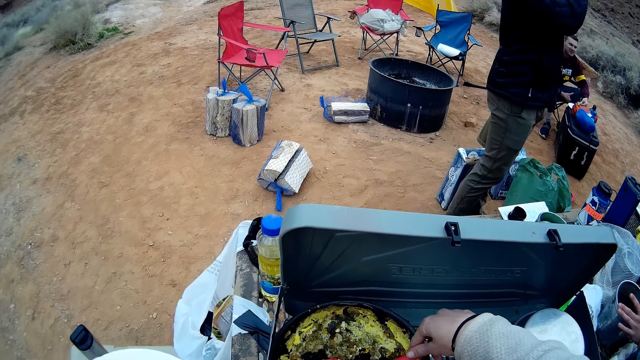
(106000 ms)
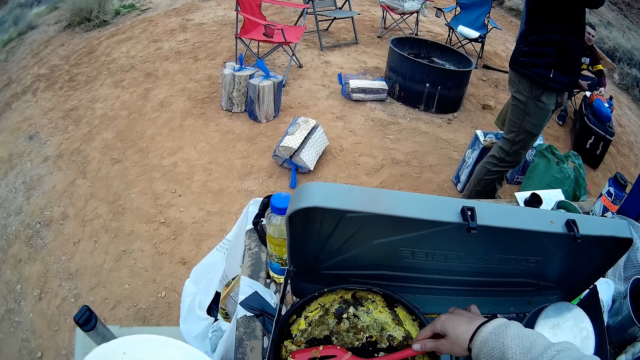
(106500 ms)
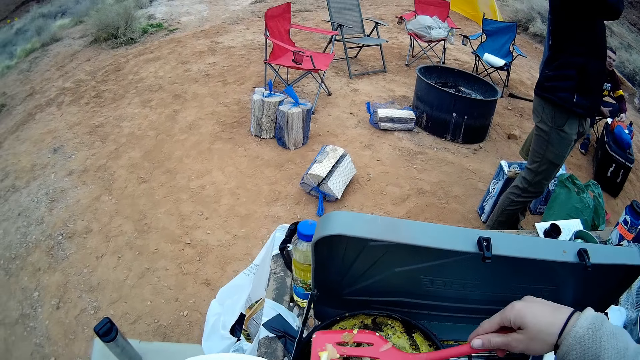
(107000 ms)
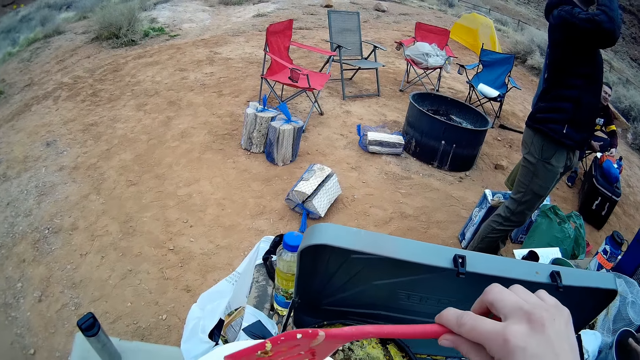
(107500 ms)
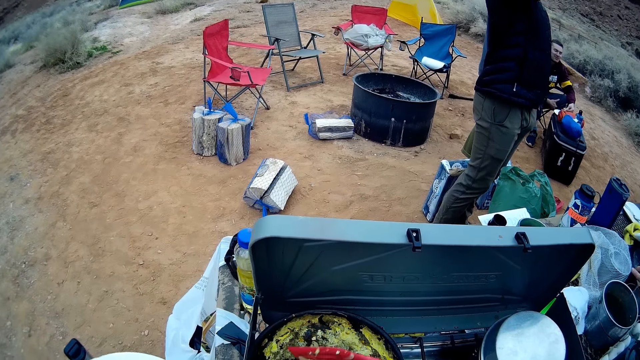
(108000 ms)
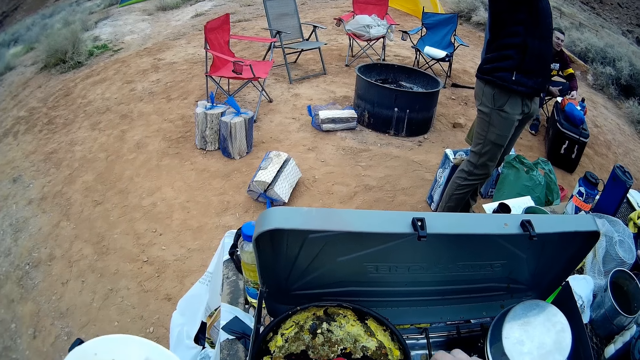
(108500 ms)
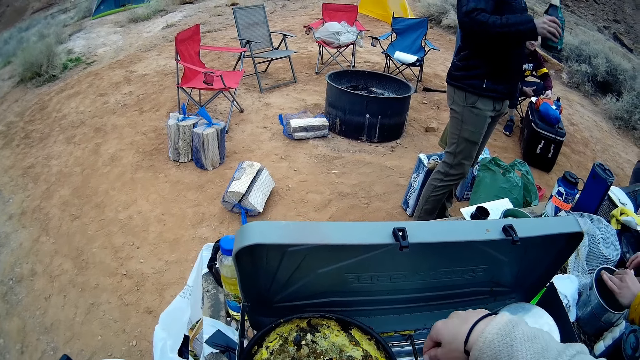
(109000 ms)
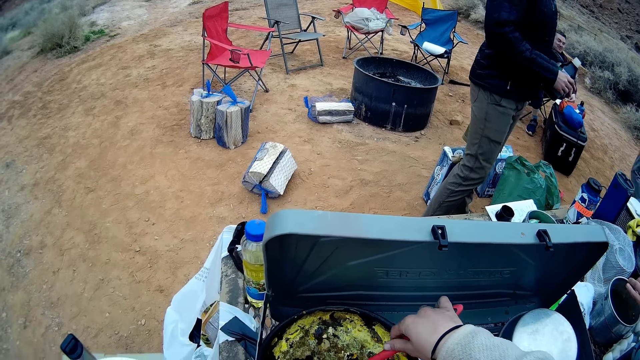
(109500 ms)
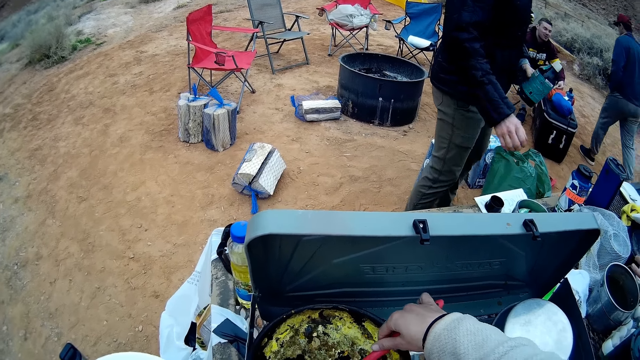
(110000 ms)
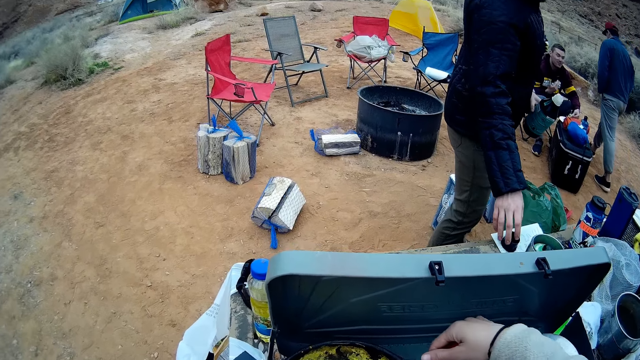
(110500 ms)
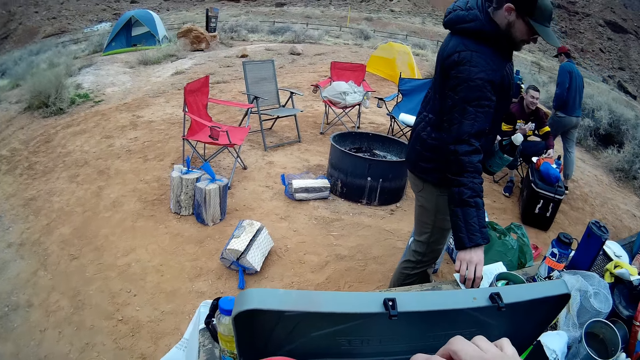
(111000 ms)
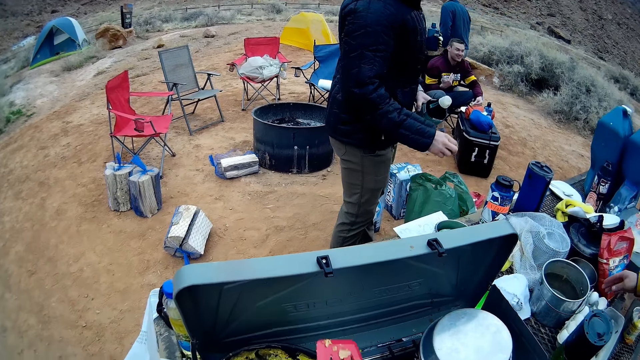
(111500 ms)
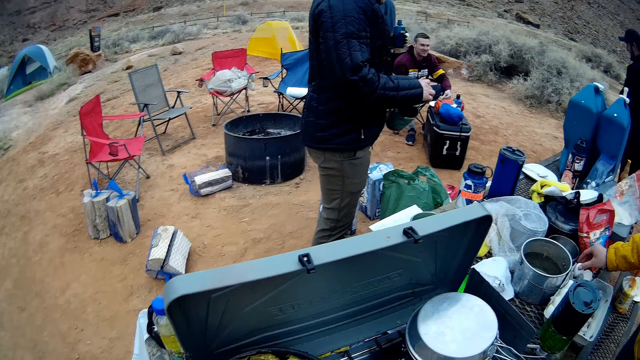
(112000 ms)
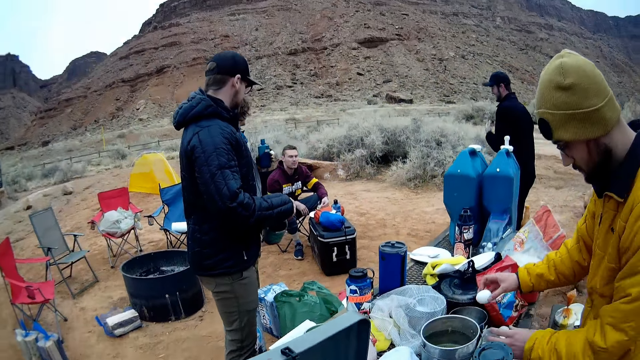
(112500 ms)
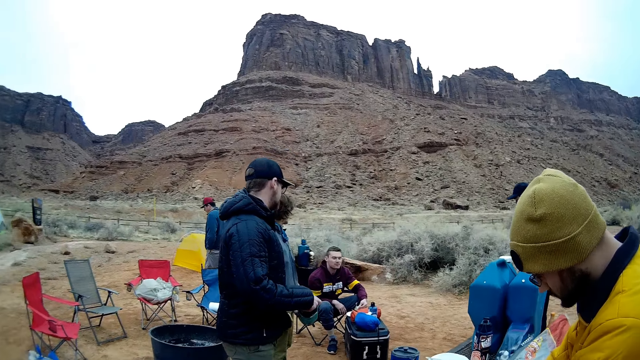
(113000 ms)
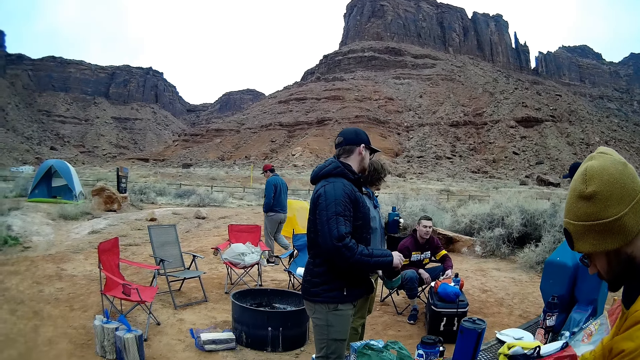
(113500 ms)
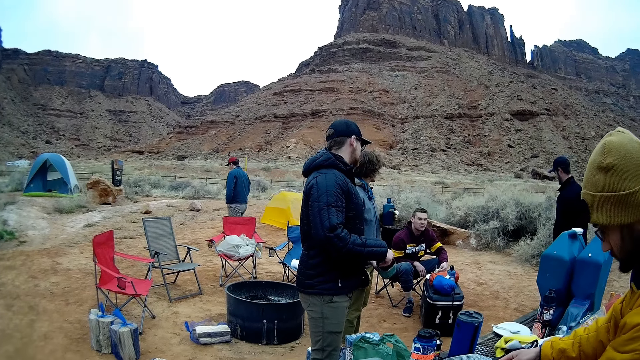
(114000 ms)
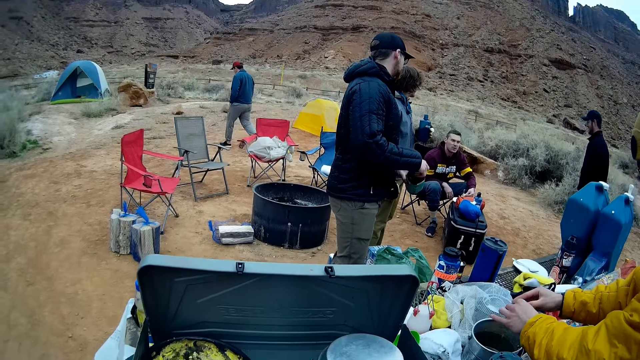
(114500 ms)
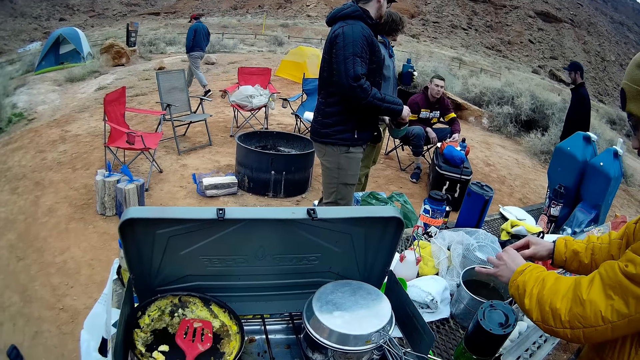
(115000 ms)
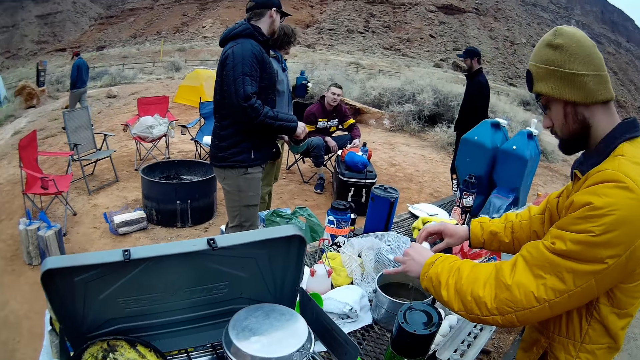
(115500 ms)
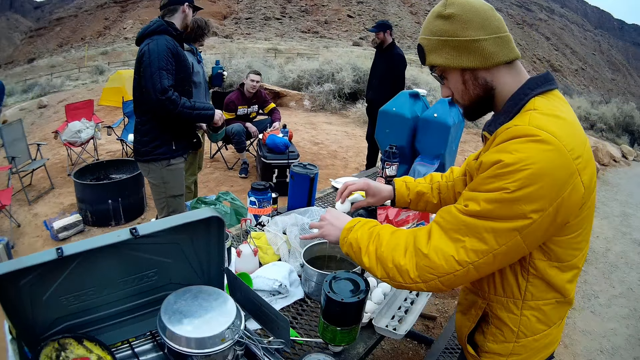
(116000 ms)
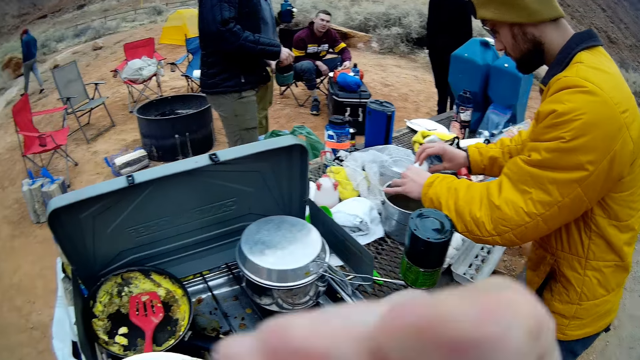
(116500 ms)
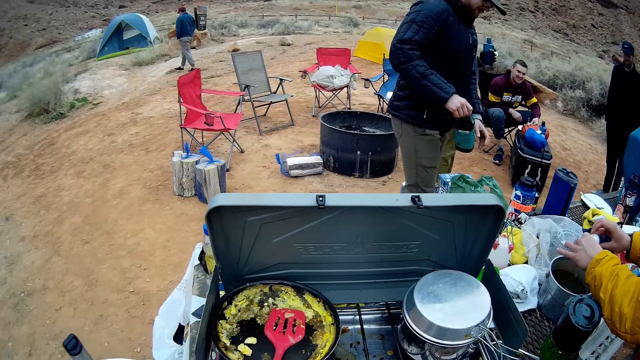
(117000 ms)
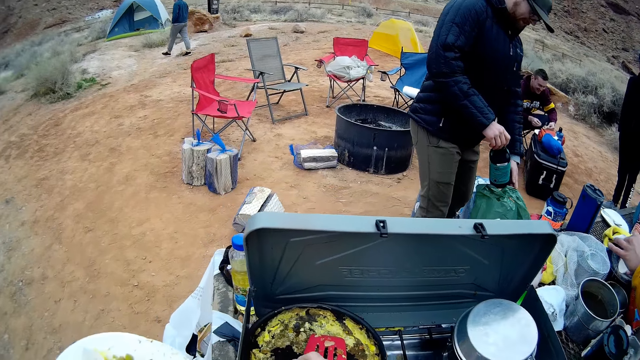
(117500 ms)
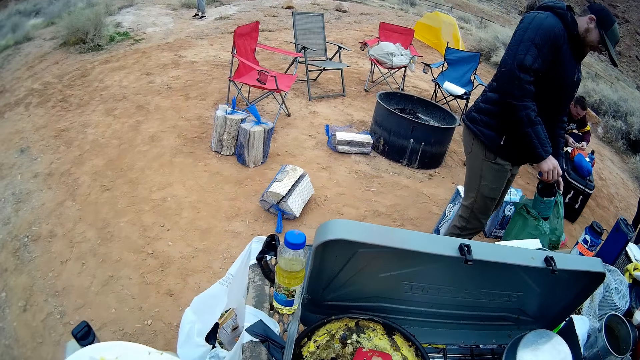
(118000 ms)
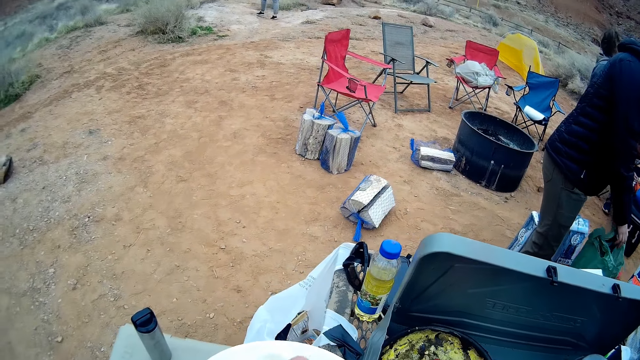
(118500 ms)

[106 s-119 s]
The camera wearer scoops food from the cooking pot. They pour the scooped food on the unleavened bread. They scoop food from the cooking pot. They pour the scooped food on the unleavened bread. They hold the serving spoon. They look around the area. The man walks towards a tent.

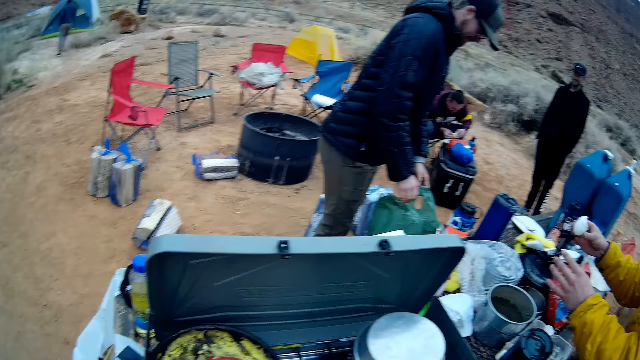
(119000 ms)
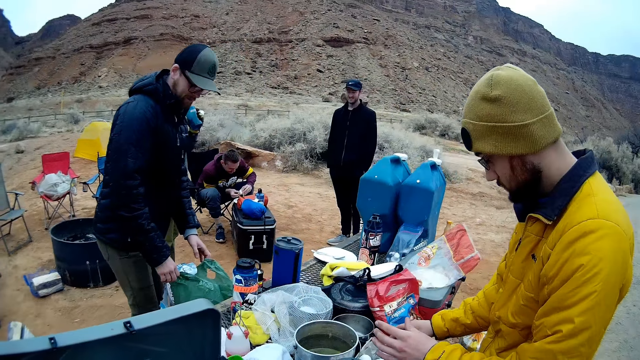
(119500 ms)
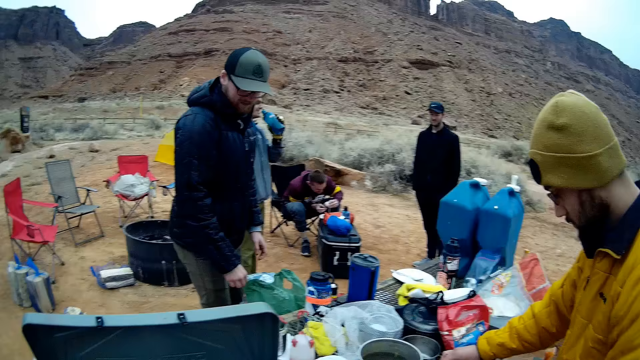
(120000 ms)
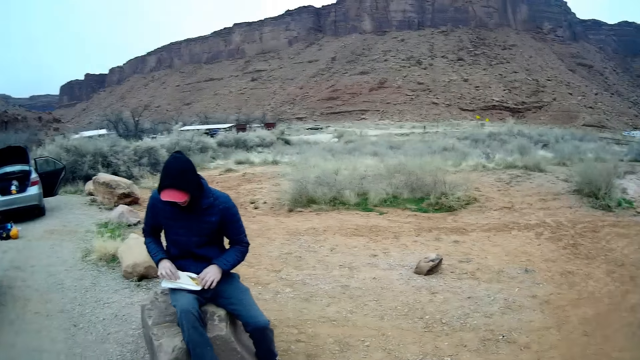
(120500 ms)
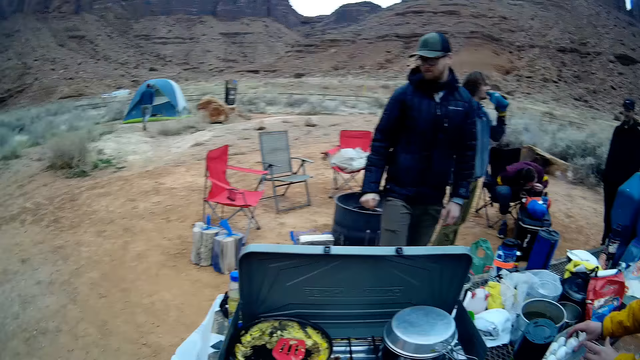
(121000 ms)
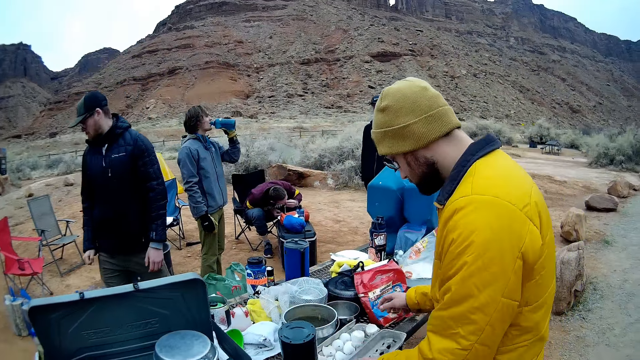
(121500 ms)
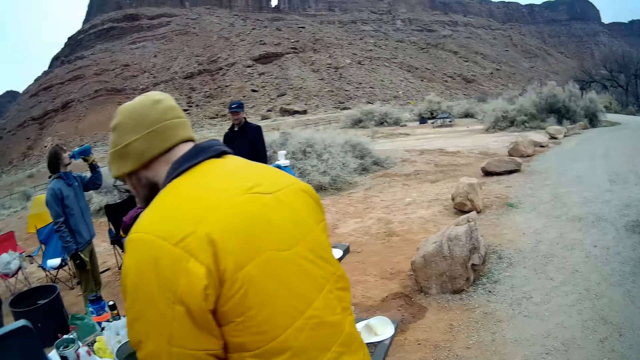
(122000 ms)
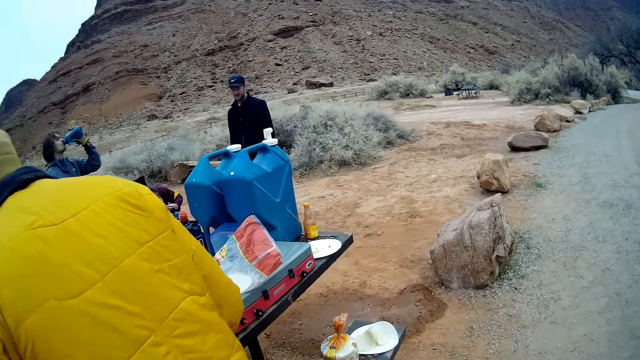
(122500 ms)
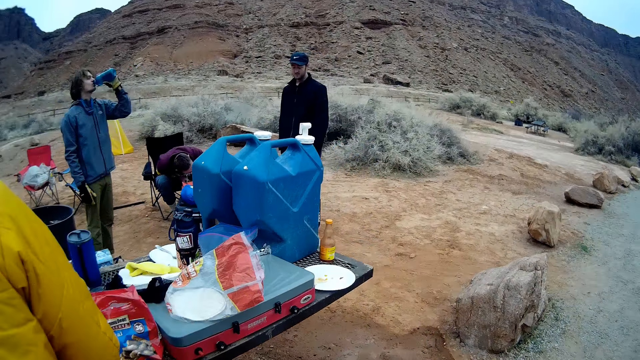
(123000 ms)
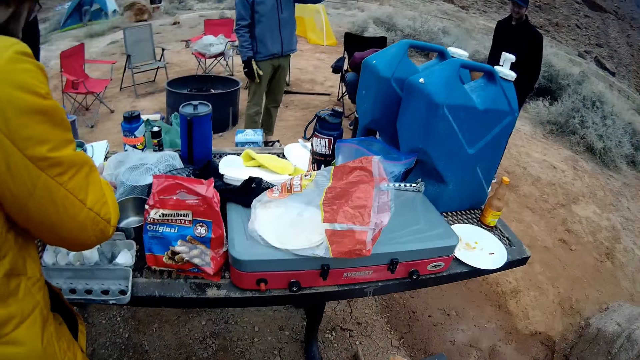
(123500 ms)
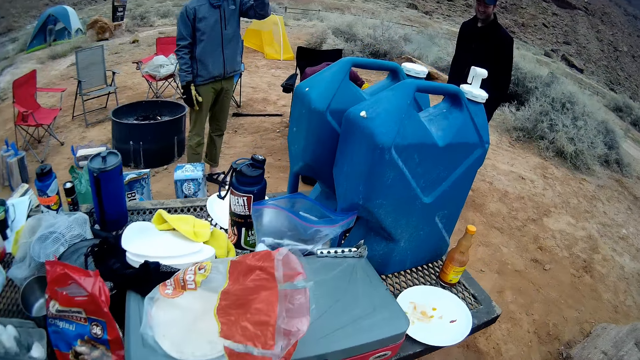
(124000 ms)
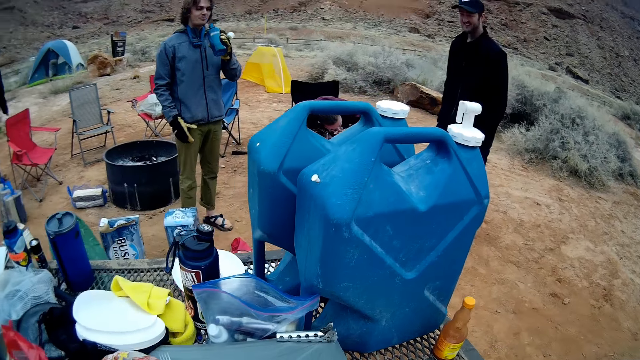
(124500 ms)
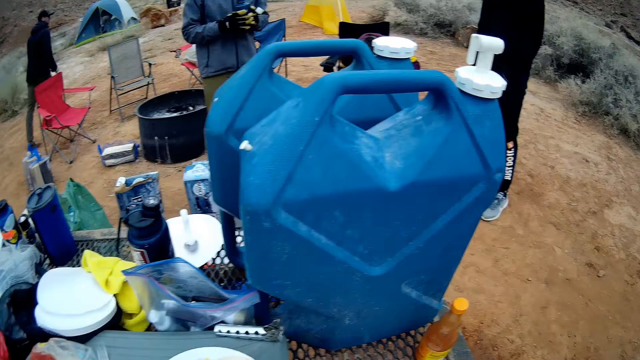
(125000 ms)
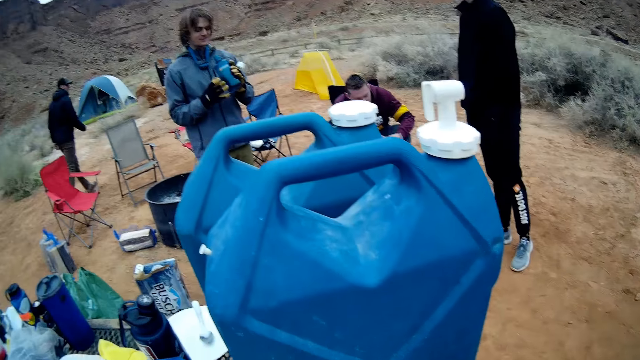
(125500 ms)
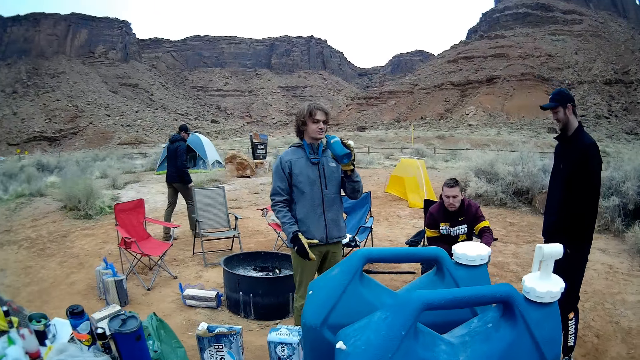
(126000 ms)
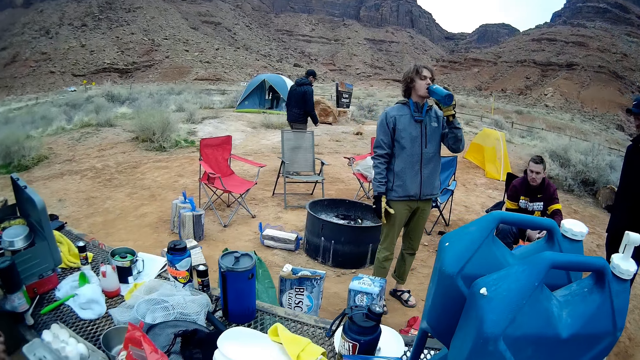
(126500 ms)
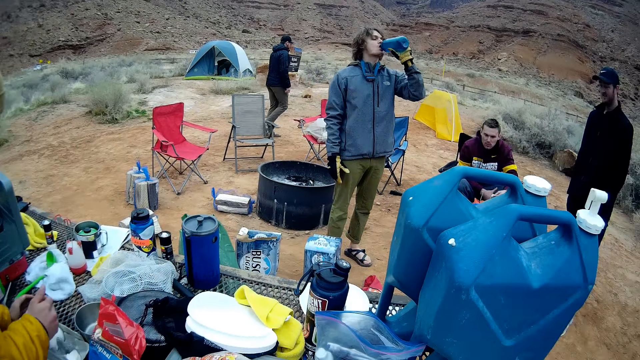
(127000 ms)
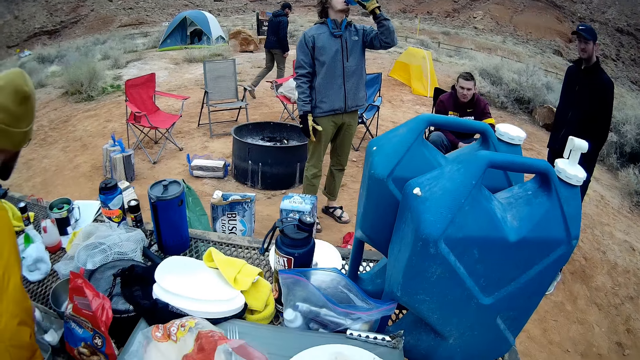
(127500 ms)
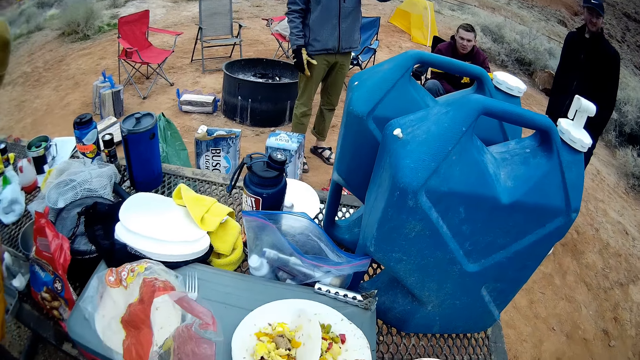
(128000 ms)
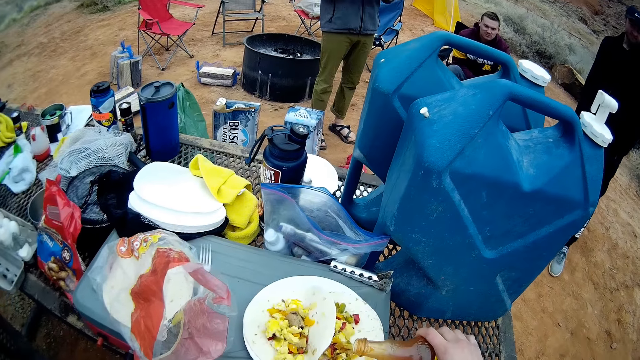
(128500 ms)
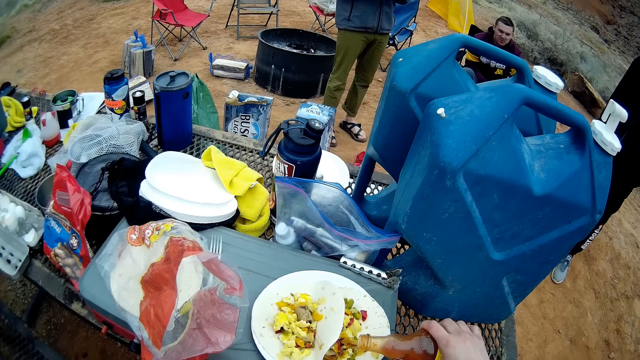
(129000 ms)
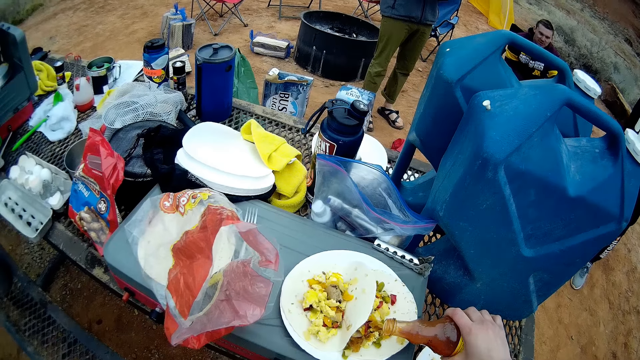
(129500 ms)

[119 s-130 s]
The camera wearer looks around. The man drinks from the water can.
